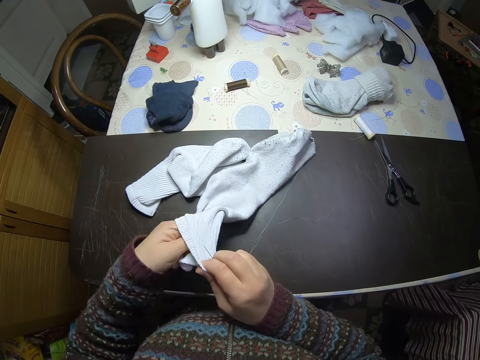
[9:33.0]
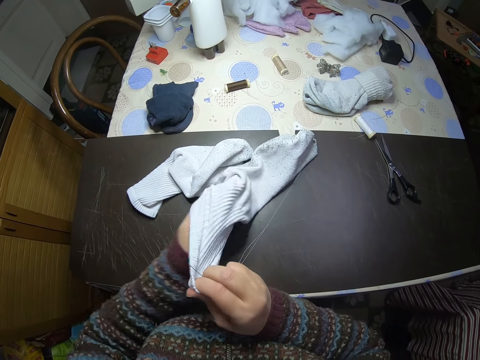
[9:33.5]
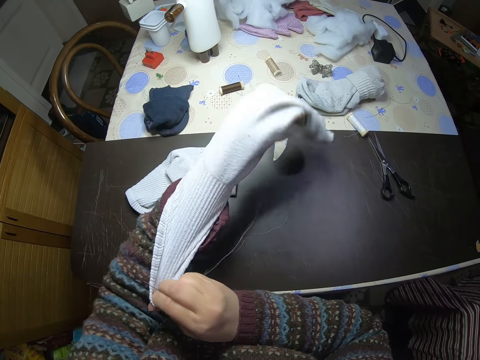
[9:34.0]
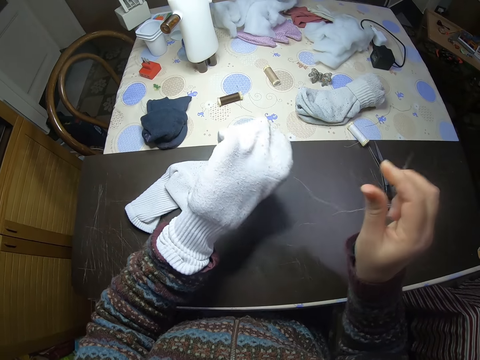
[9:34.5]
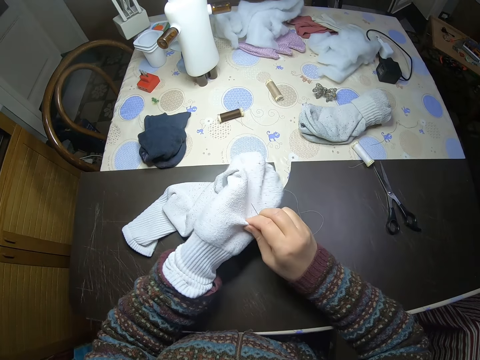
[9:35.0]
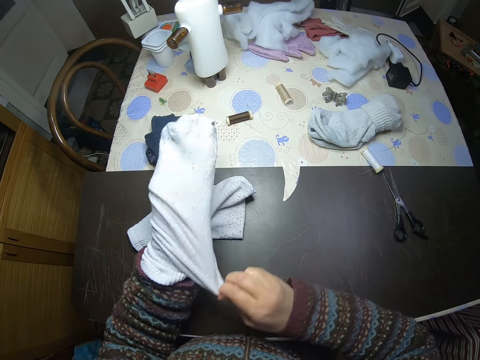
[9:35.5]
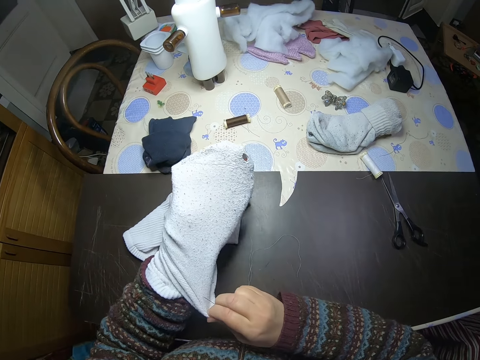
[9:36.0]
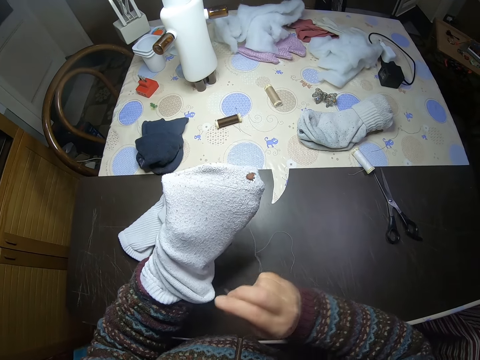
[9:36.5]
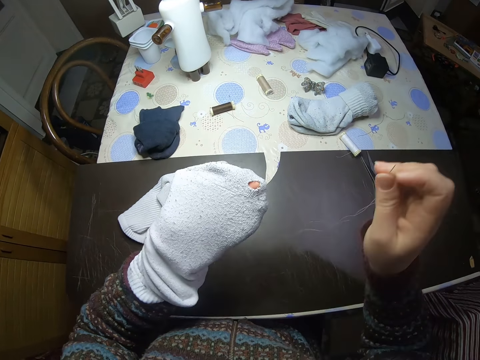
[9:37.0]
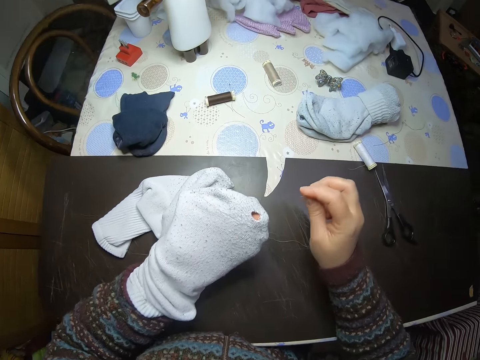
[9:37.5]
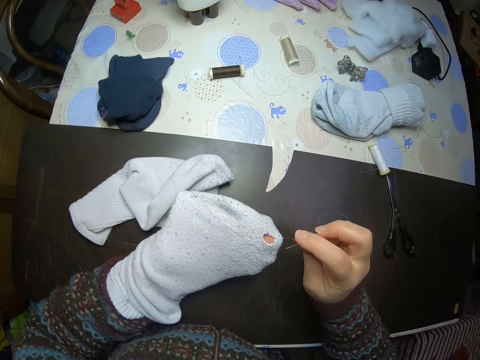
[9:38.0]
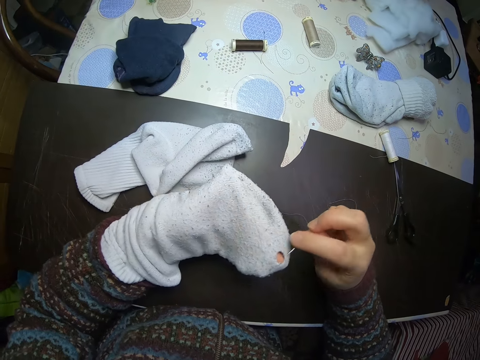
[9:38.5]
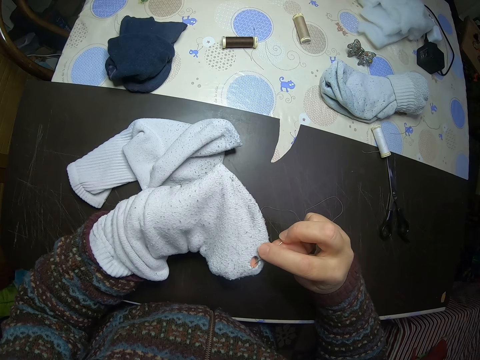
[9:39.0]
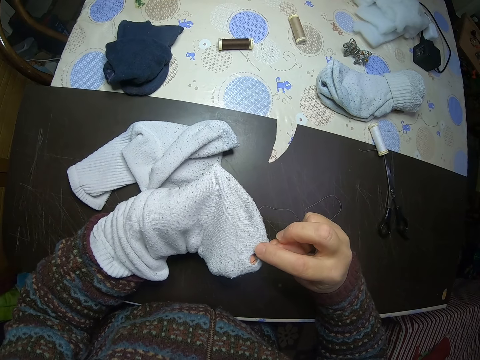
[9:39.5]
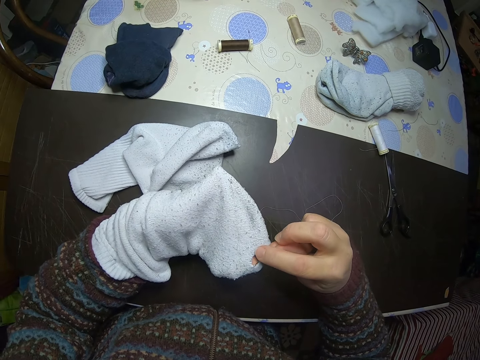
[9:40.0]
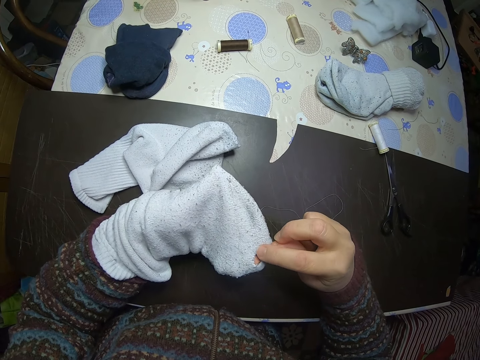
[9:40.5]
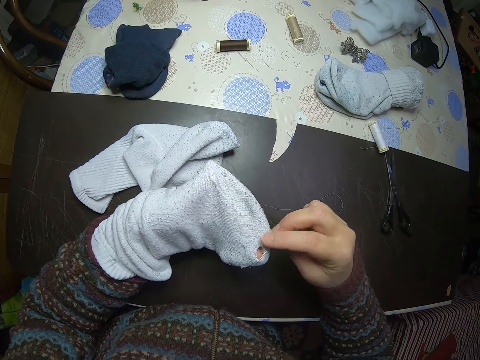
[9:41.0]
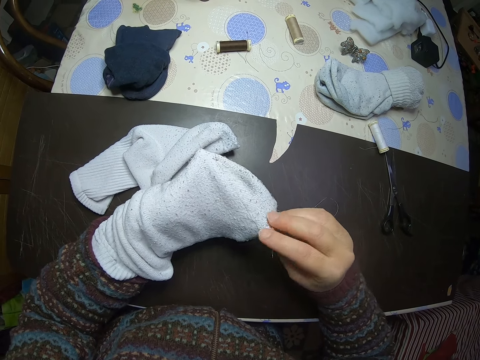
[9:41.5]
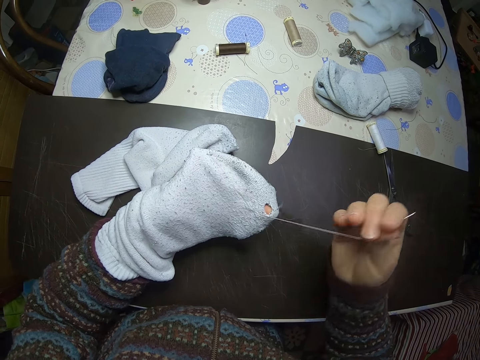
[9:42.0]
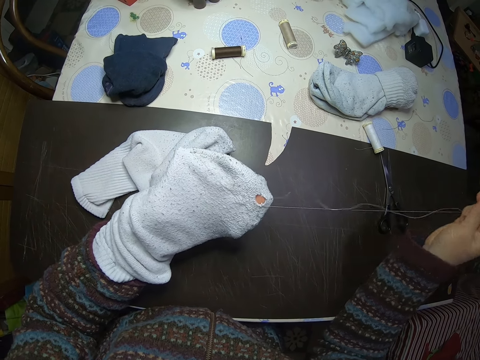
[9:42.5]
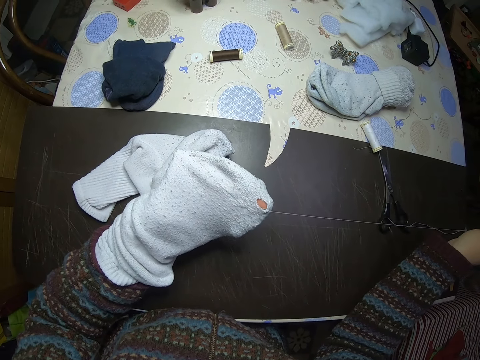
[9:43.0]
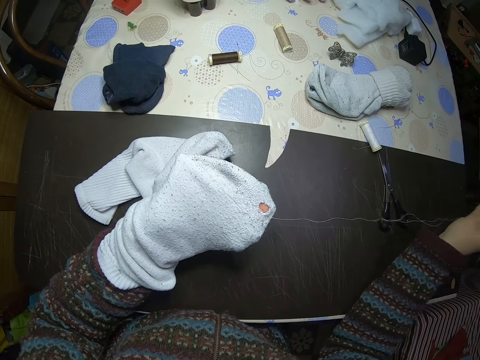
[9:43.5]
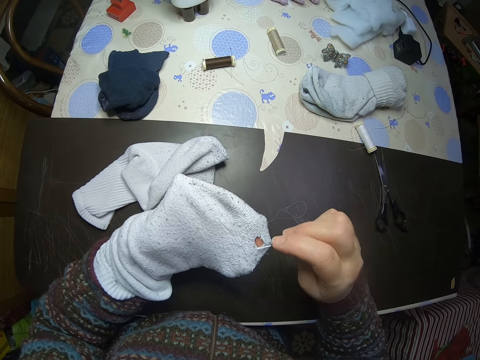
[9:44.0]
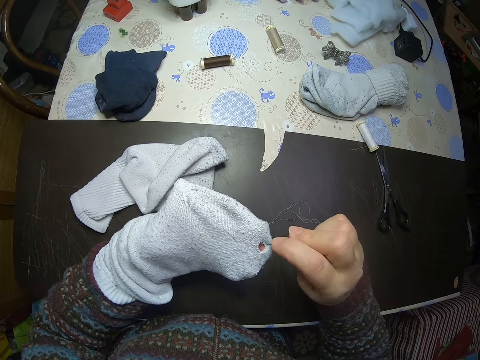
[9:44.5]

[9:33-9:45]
The camera wearer wears the sock on her left hand. She knits the socks. She sews the sock.

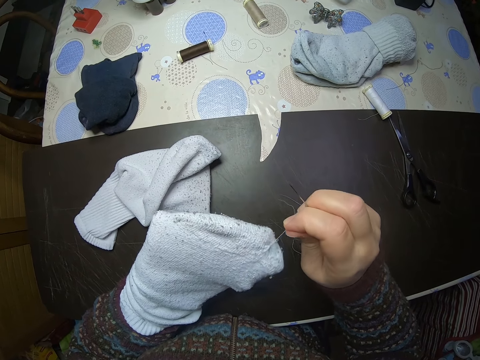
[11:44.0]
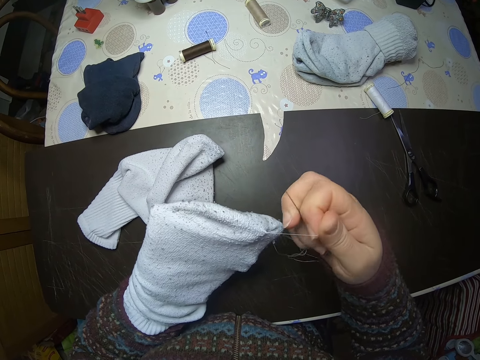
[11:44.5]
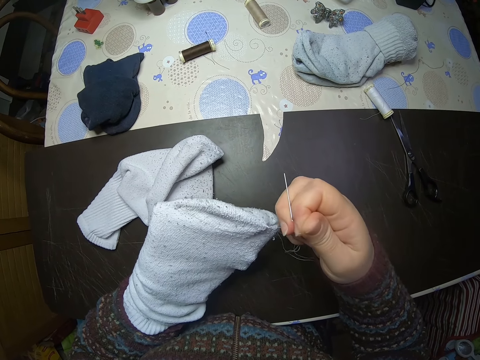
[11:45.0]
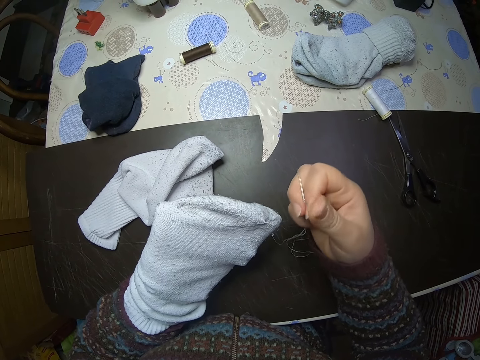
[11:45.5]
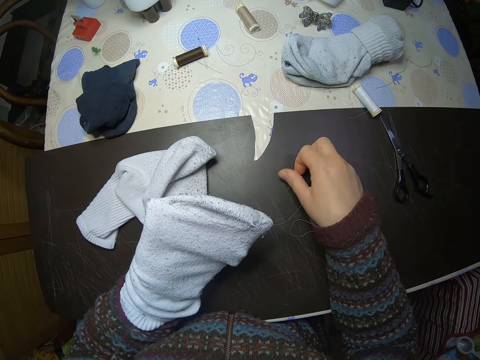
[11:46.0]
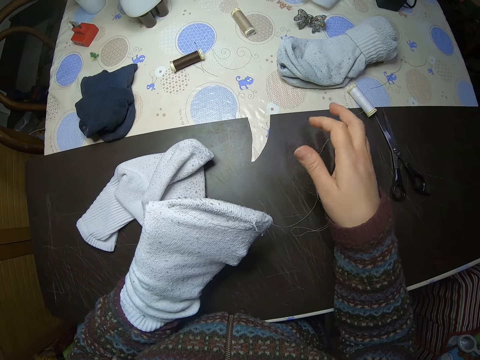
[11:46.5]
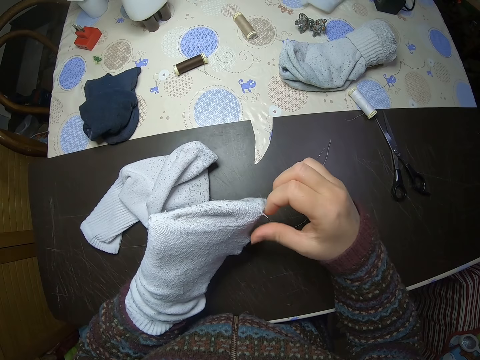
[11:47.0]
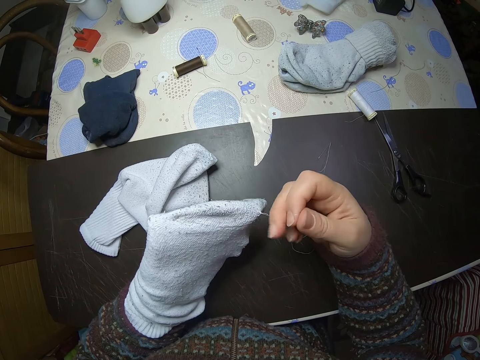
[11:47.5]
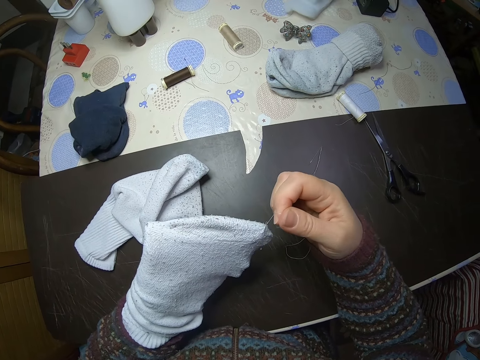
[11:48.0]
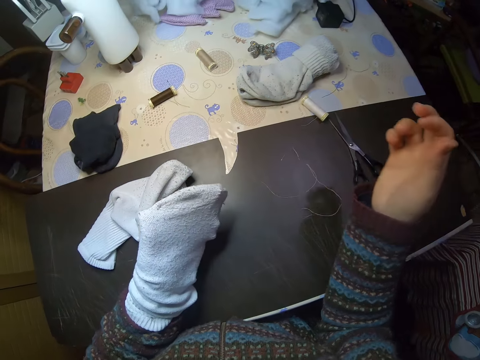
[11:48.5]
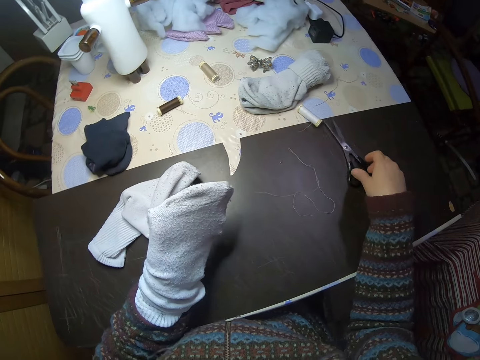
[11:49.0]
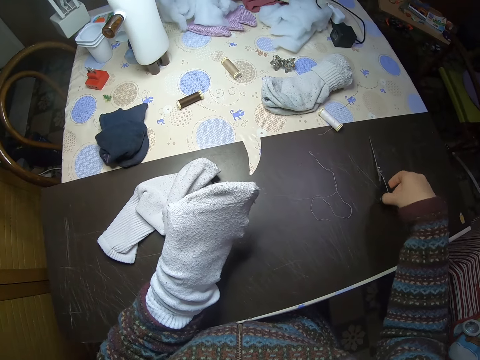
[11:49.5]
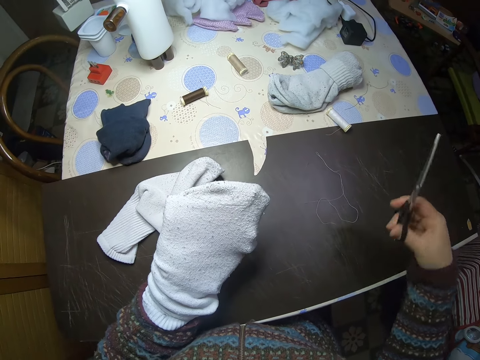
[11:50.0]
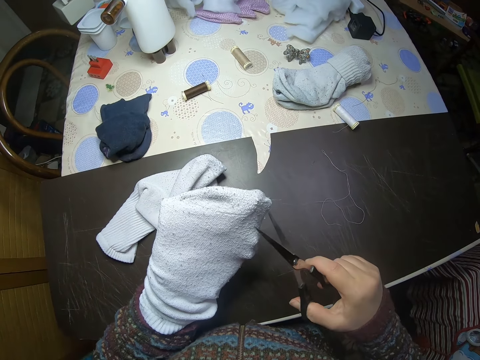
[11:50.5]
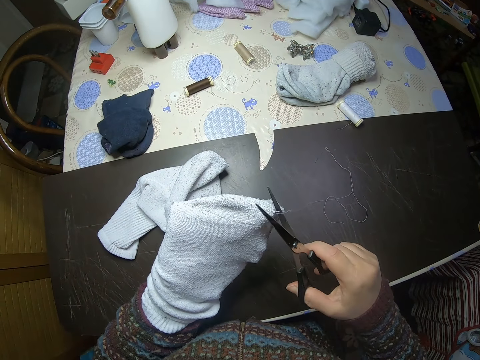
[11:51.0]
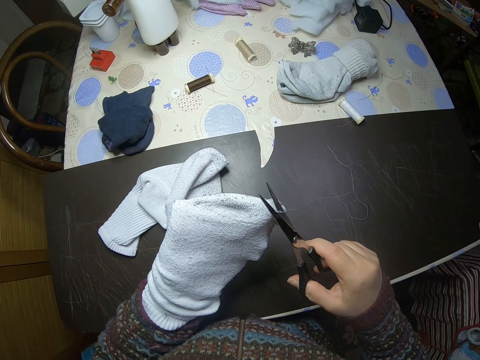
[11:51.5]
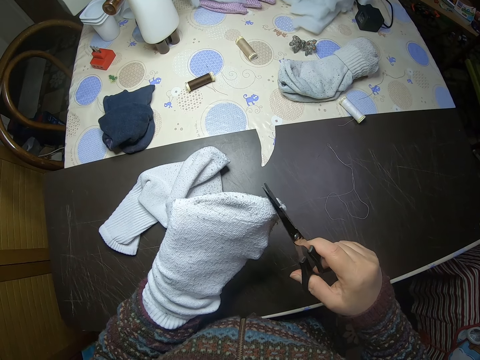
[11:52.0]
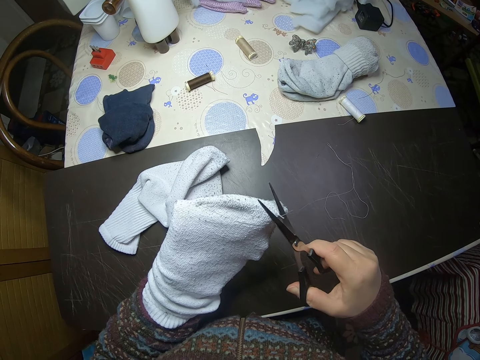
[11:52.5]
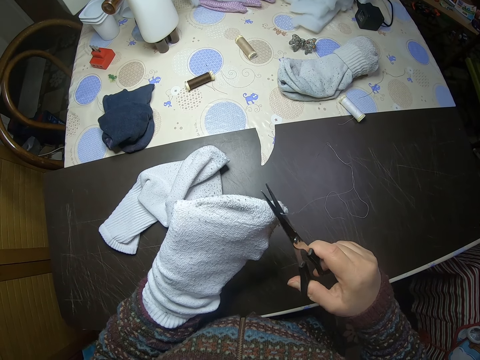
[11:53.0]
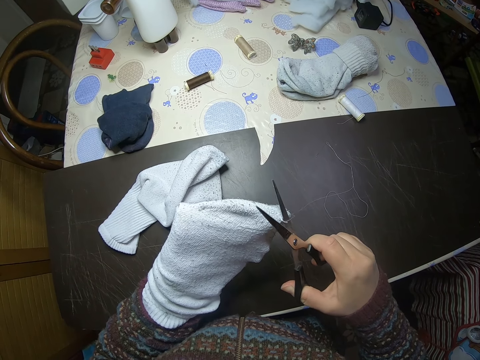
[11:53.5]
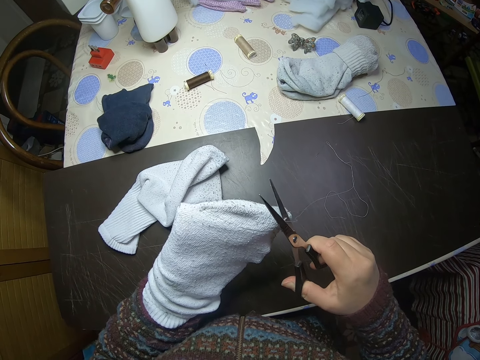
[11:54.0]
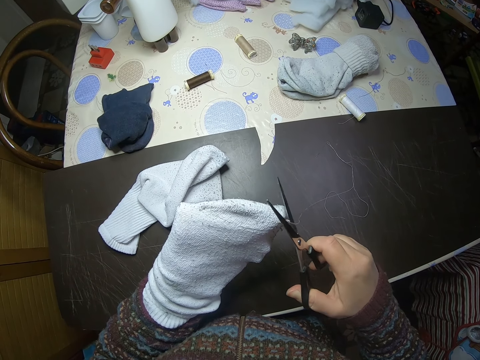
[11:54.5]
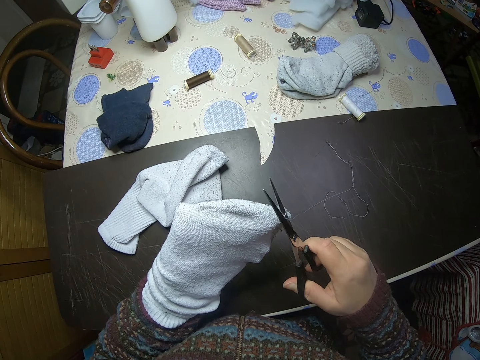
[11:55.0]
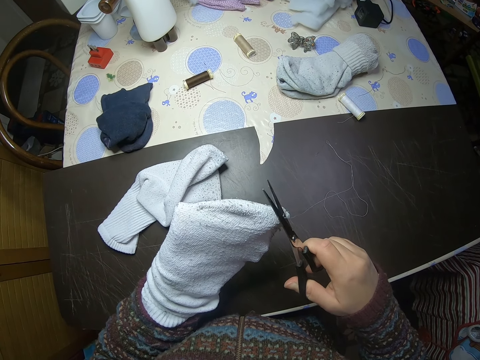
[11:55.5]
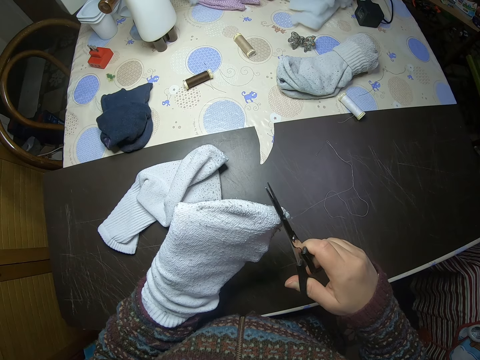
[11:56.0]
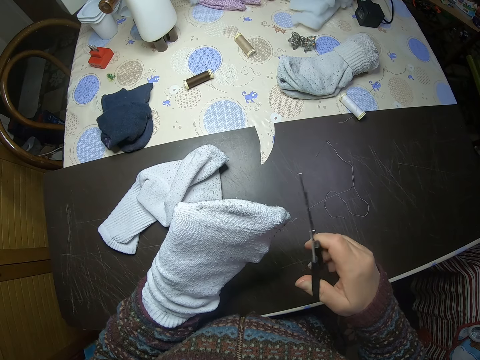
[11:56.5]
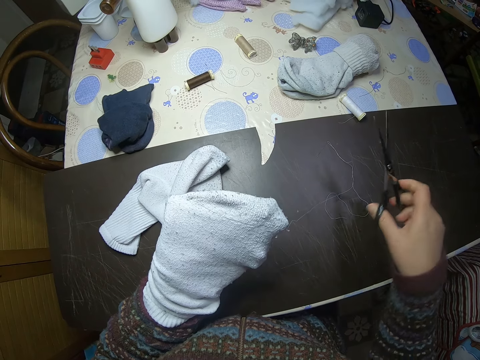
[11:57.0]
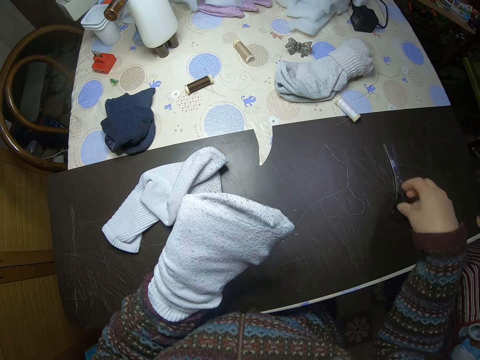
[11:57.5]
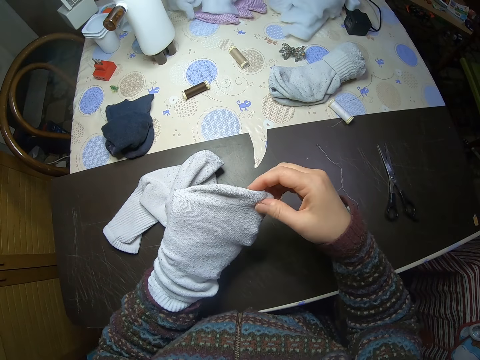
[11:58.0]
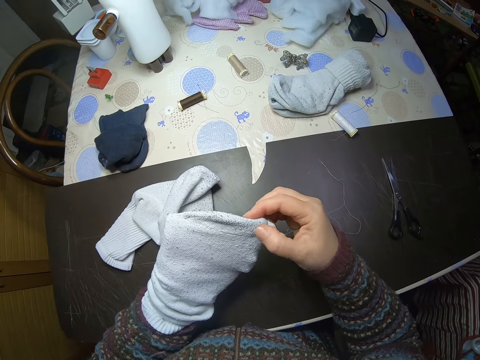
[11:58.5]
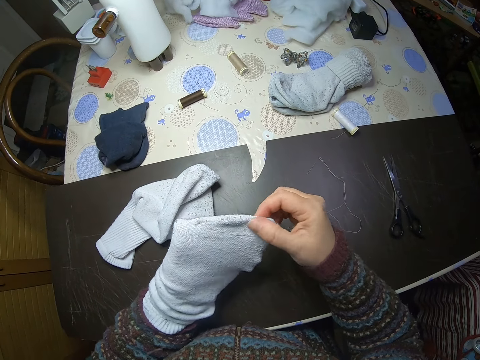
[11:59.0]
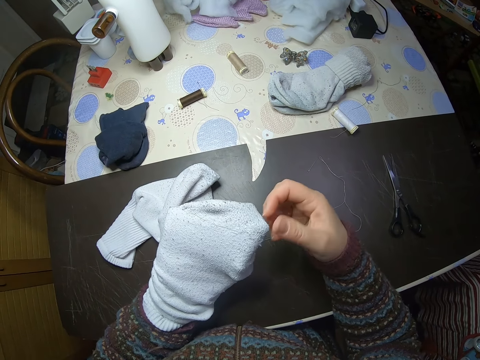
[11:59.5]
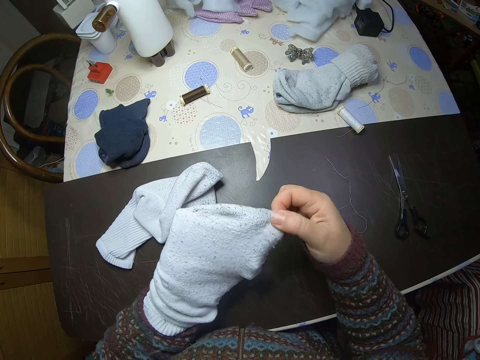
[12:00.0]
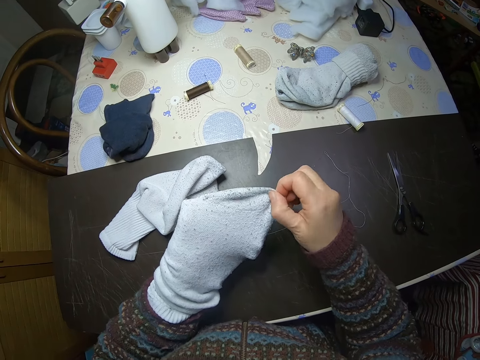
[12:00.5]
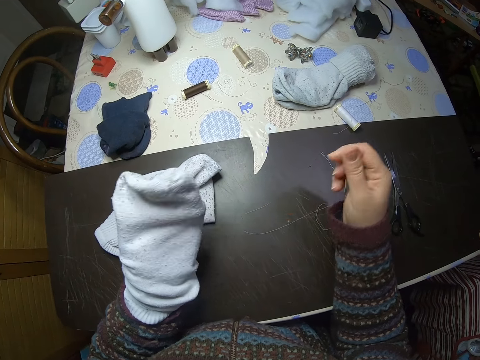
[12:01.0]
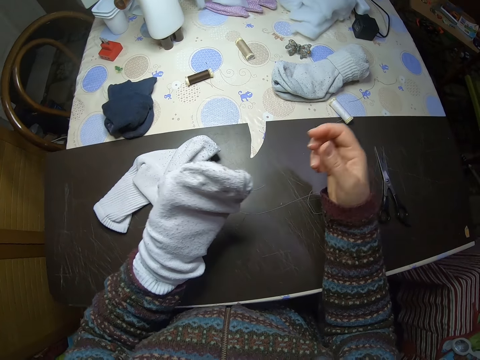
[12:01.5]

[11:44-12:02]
The camera wearer places the needle on the table. They pull the thread. They pick up scissors on the table. They cut the thread. They drop the scissors on the table. They touch the sock.
